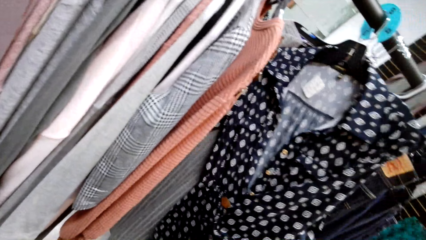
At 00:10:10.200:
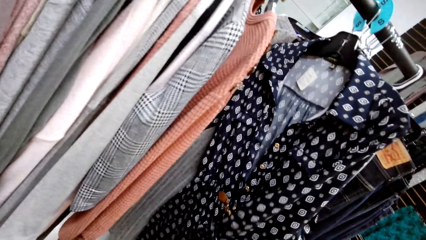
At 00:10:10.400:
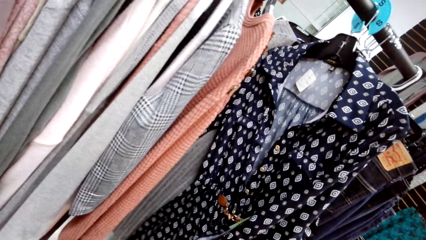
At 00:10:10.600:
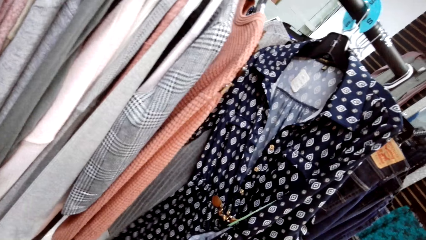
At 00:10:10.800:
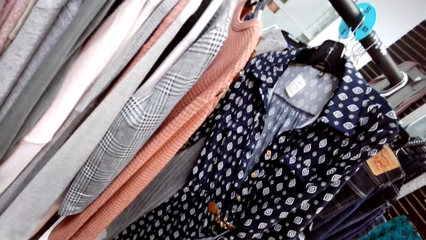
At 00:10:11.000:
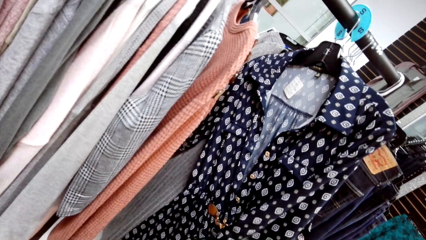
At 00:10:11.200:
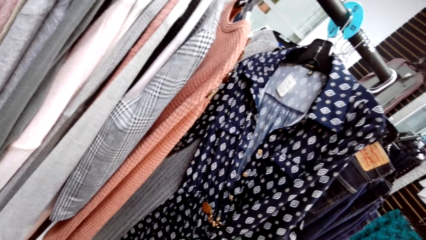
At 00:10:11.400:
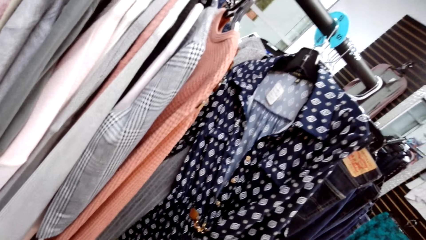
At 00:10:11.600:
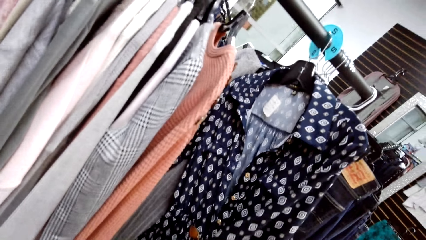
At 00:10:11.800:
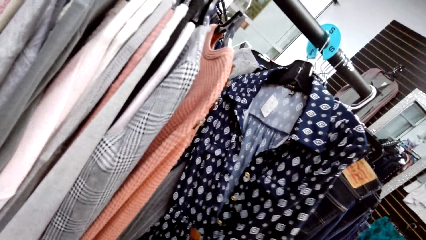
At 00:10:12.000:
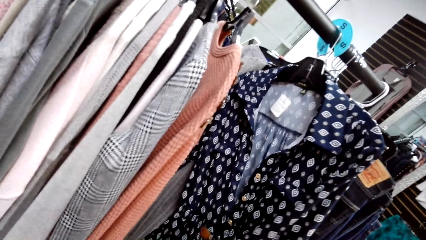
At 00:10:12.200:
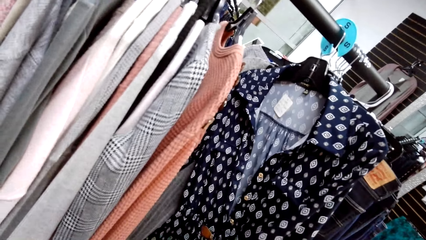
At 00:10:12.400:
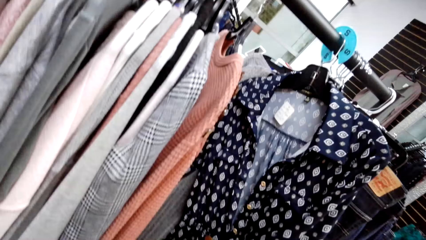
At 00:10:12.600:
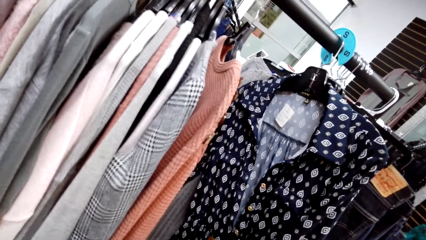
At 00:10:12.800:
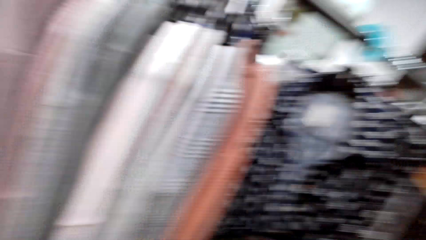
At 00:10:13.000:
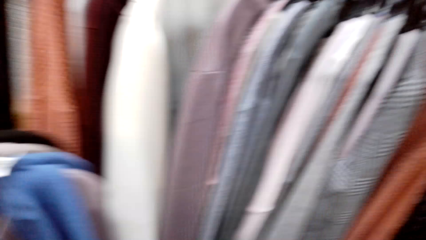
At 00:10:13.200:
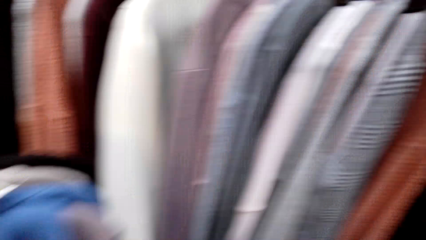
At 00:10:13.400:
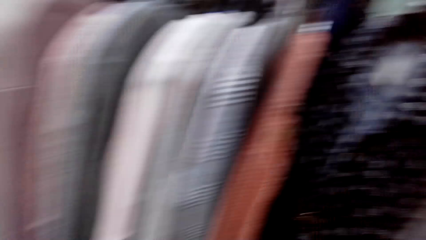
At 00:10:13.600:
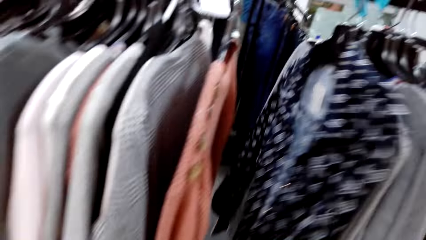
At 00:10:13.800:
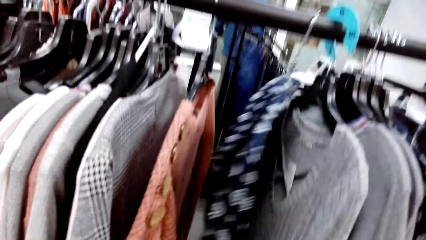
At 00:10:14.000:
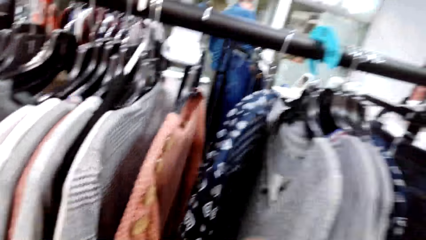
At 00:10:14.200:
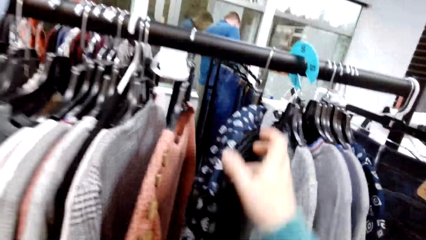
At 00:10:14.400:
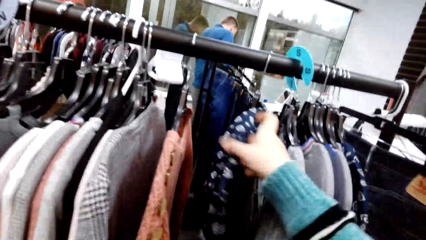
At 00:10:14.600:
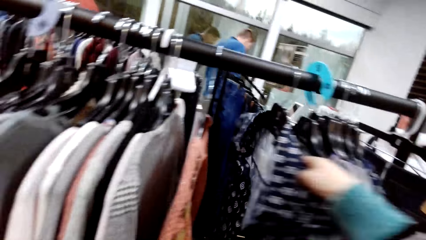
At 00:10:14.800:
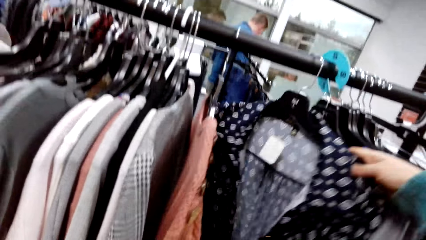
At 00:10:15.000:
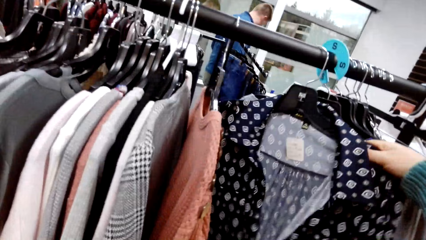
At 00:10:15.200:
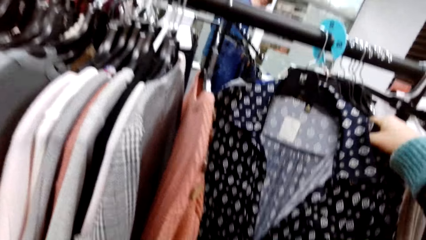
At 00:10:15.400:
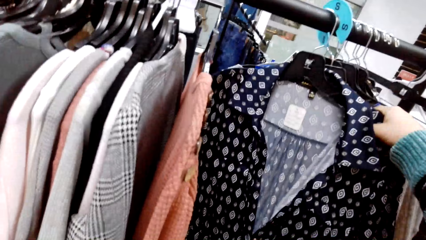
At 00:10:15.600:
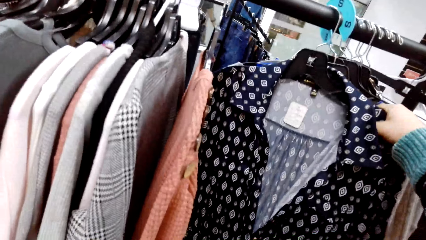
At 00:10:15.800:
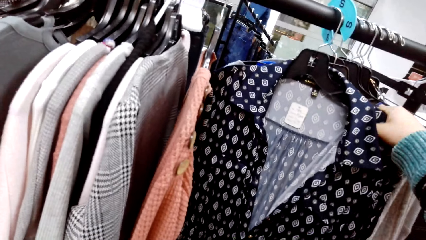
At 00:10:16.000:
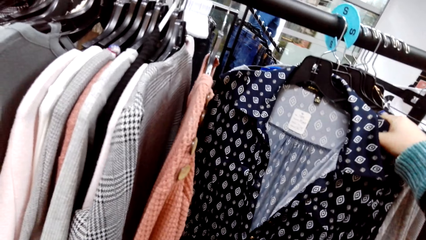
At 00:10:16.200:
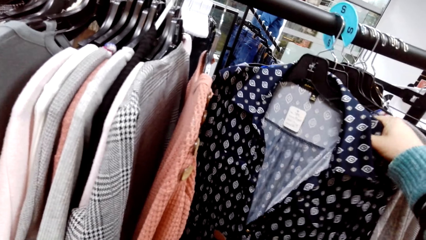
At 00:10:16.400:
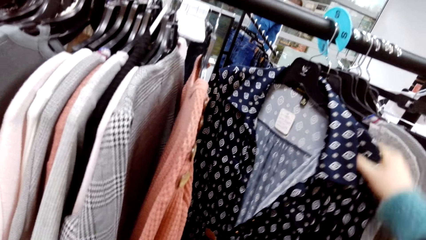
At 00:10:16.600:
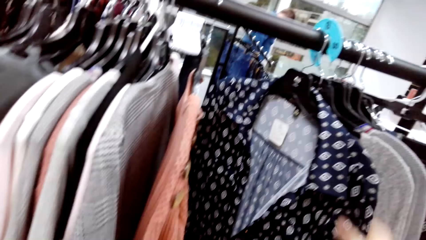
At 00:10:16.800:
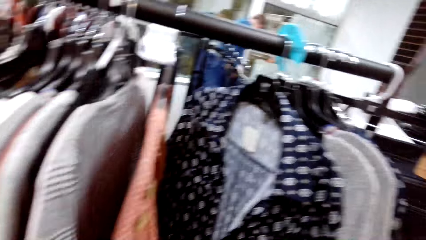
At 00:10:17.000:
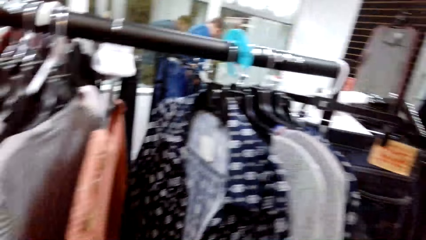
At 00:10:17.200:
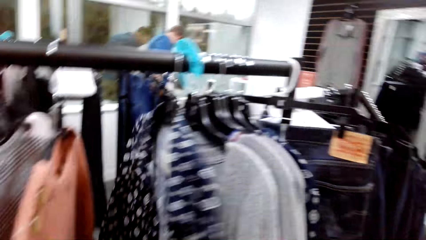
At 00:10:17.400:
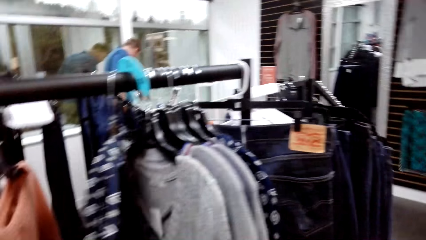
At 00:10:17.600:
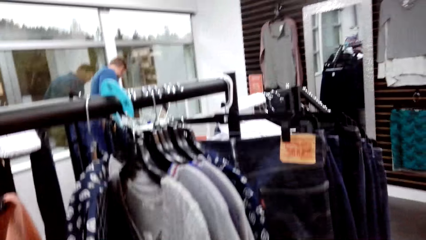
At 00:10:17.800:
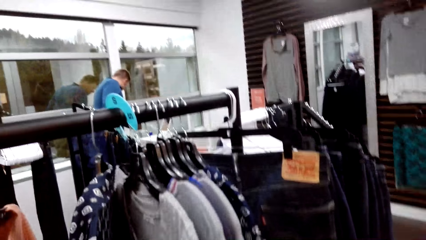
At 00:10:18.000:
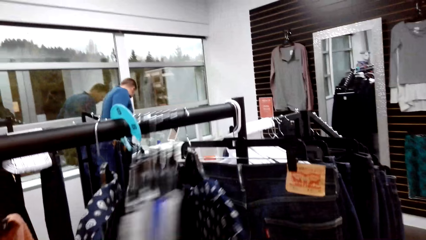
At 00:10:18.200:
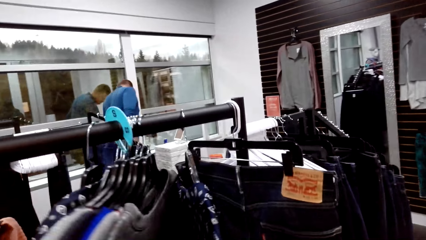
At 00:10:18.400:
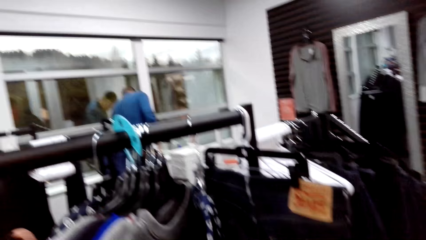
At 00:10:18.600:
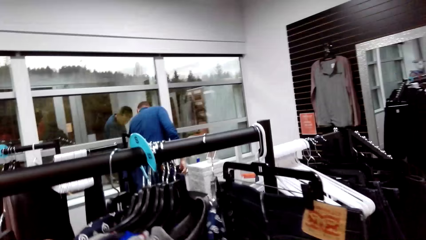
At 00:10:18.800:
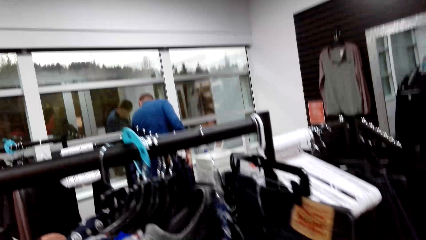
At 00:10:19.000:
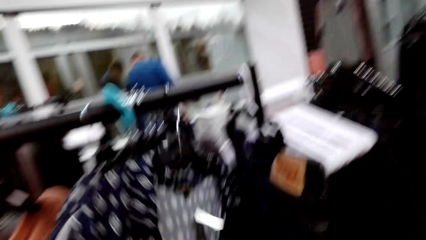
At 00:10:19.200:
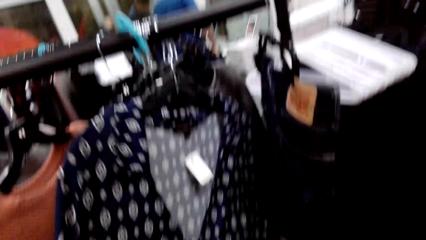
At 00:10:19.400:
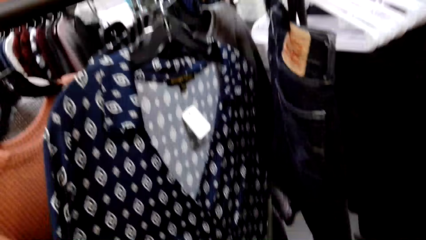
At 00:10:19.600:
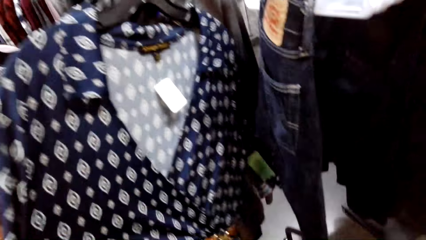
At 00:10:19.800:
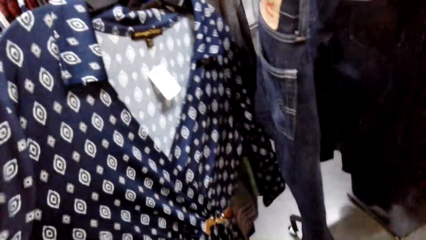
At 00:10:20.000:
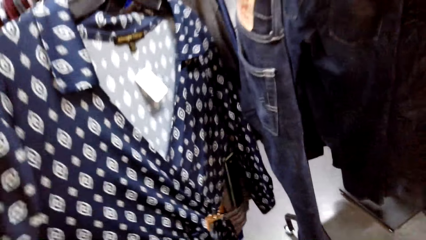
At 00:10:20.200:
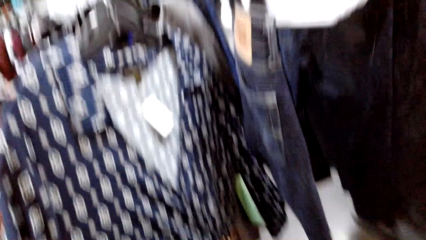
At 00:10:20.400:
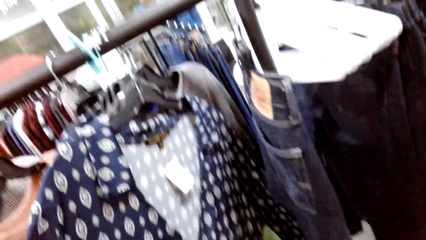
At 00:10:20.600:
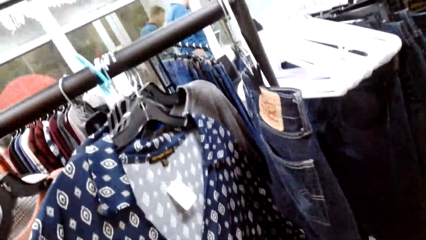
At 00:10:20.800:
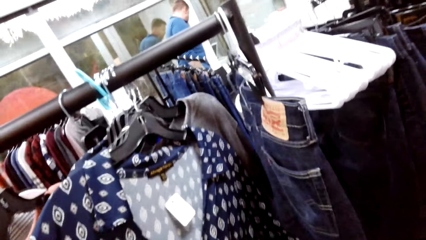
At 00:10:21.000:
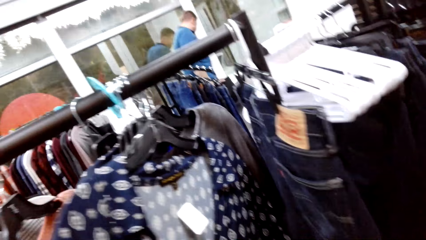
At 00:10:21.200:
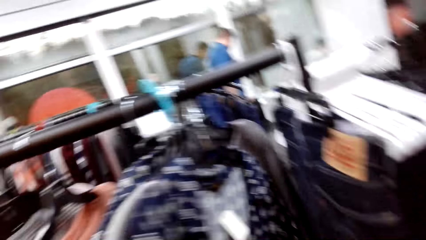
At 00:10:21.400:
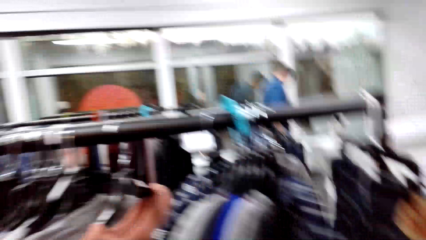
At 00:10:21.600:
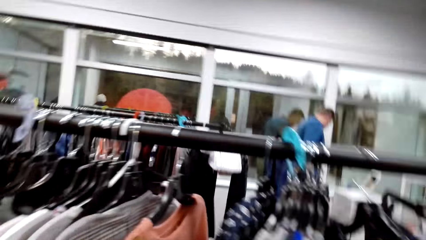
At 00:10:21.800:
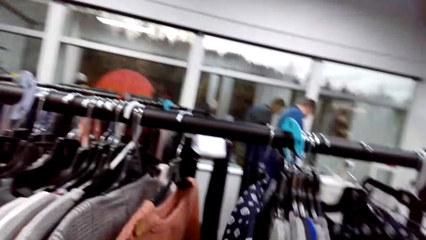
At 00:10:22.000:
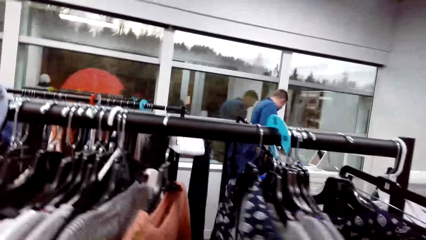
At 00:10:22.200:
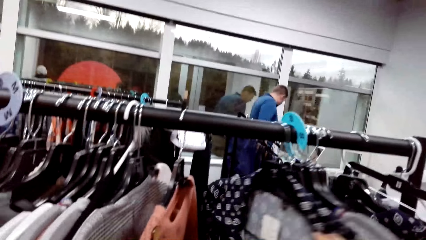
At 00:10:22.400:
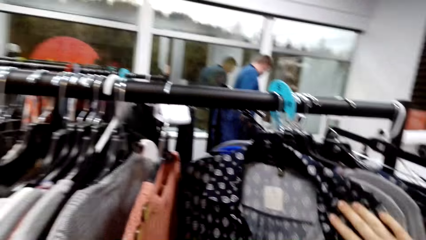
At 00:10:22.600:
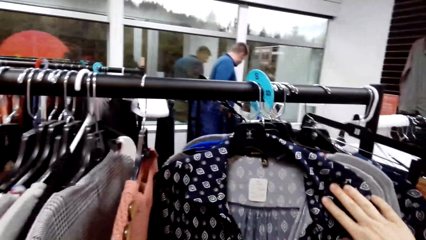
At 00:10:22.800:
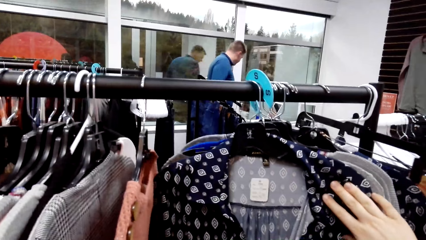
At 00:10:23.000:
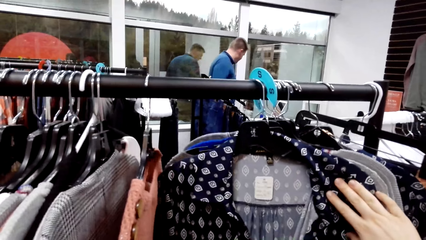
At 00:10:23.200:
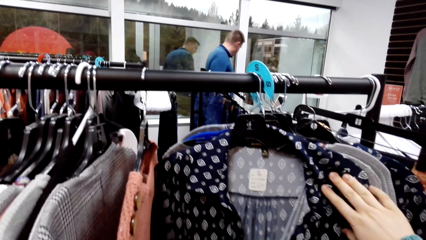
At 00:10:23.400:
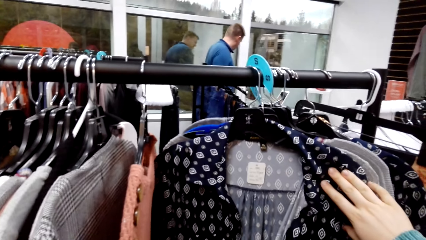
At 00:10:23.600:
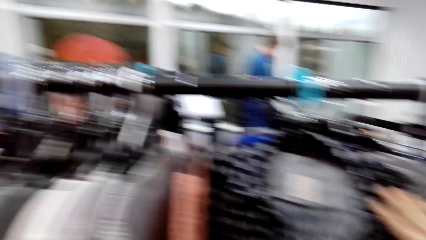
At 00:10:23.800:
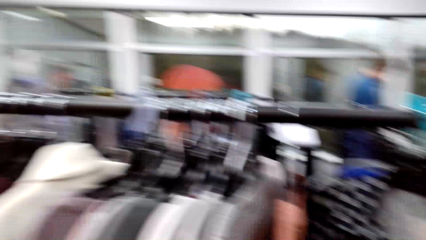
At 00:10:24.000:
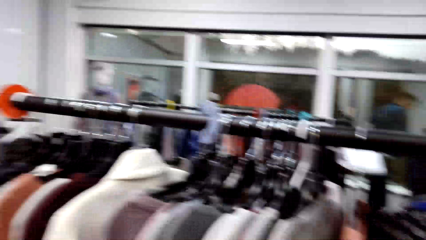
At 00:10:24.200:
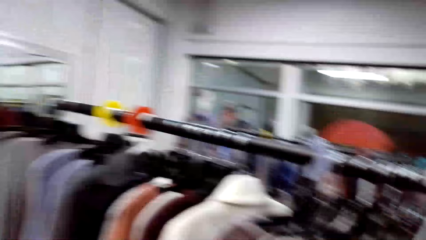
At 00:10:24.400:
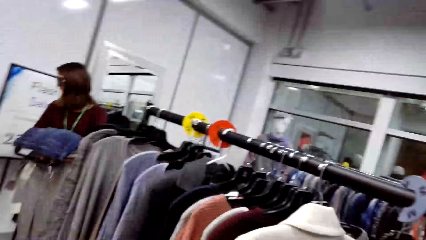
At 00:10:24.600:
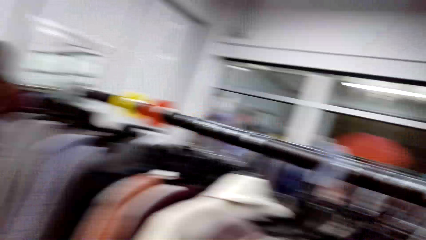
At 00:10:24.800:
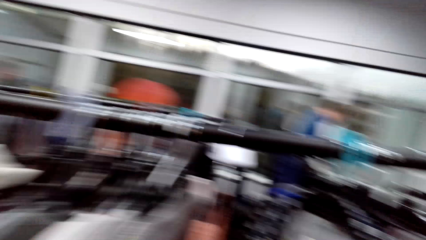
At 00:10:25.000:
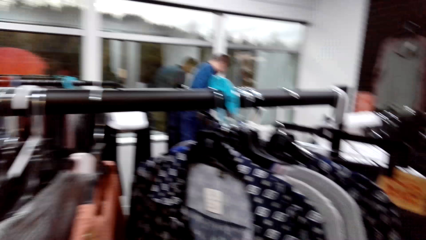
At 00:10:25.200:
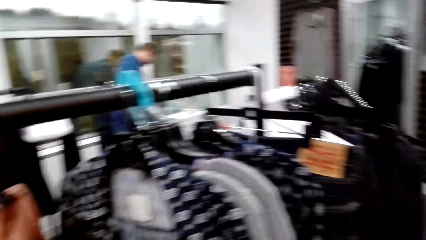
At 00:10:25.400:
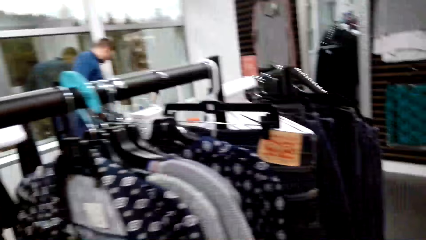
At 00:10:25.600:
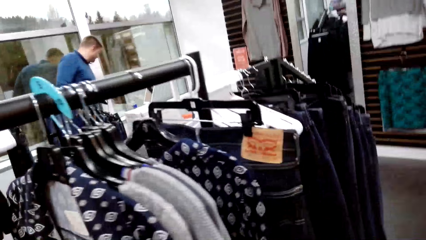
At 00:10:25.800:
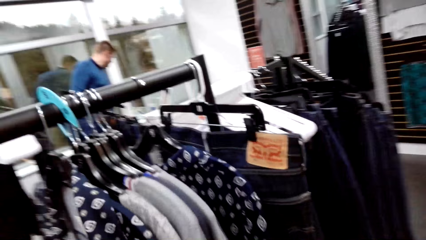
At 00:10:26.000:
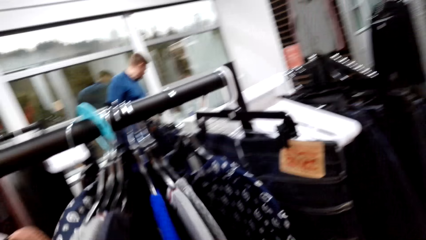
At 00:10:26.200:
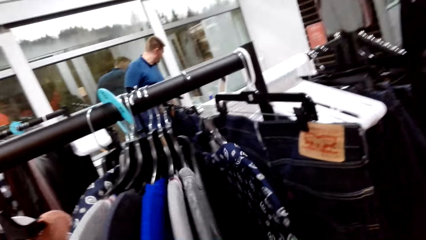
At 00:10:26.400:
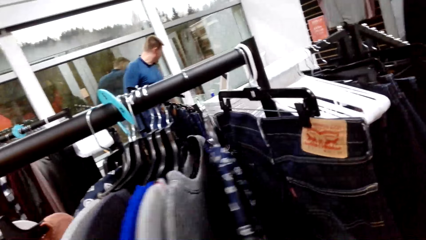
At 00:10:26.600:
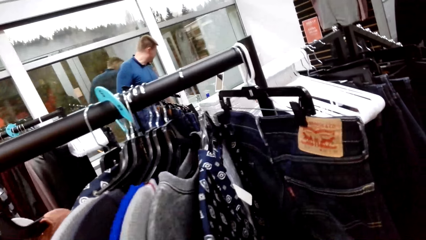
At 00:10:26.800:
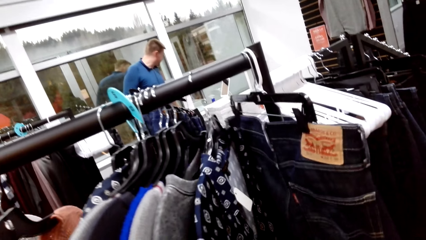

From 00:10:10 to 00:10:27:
The camera wearer looks around the store. They check the blouse. They check the sweatshirt. They check the blouse. They look around the store.
